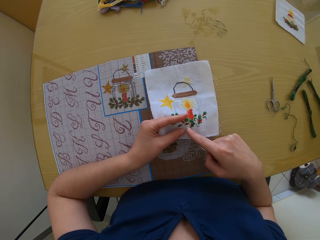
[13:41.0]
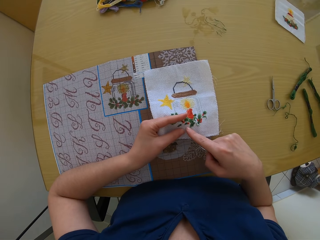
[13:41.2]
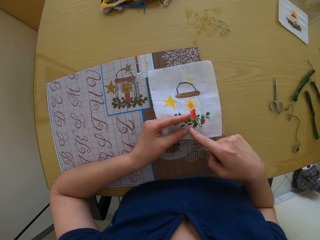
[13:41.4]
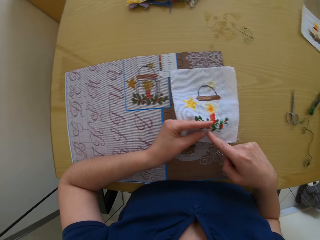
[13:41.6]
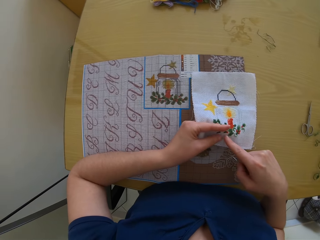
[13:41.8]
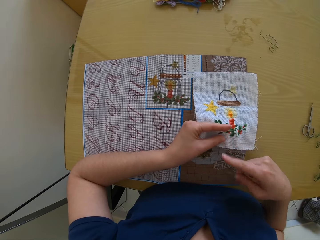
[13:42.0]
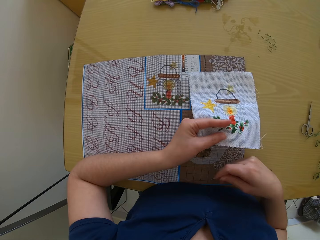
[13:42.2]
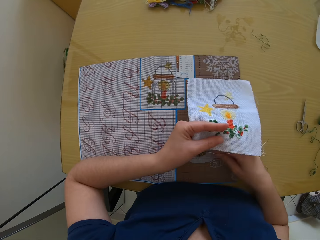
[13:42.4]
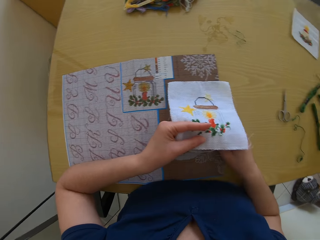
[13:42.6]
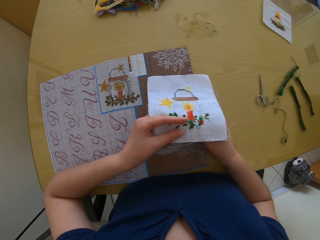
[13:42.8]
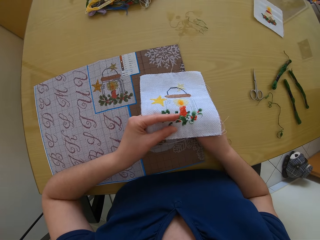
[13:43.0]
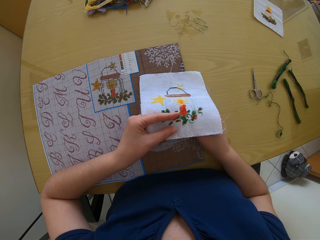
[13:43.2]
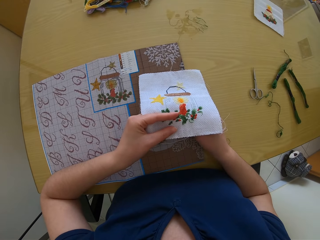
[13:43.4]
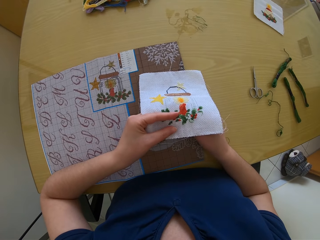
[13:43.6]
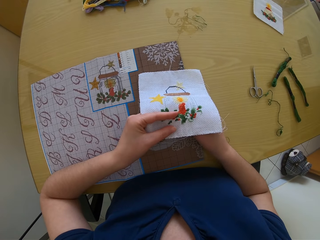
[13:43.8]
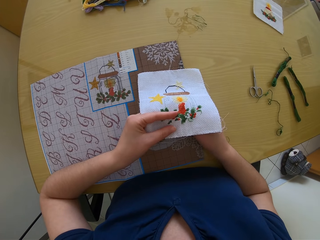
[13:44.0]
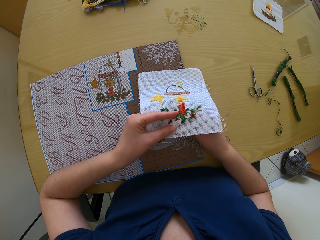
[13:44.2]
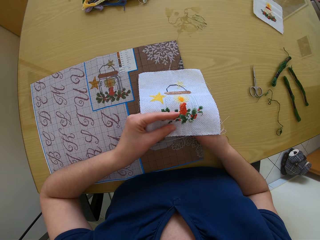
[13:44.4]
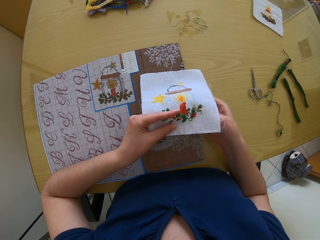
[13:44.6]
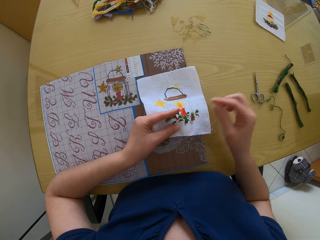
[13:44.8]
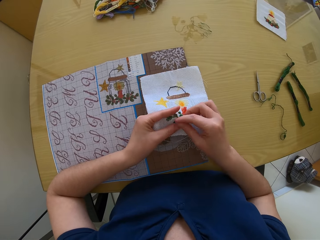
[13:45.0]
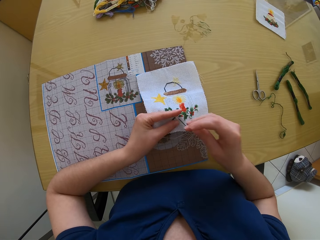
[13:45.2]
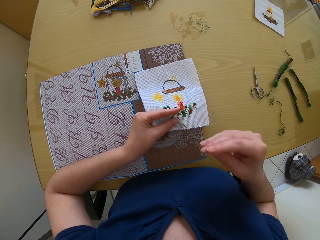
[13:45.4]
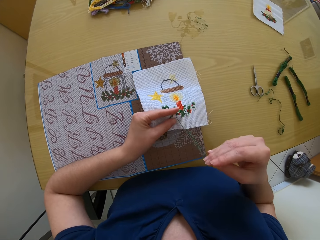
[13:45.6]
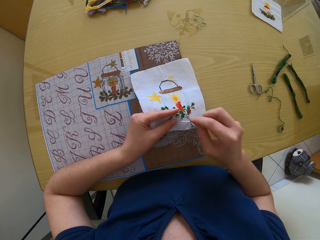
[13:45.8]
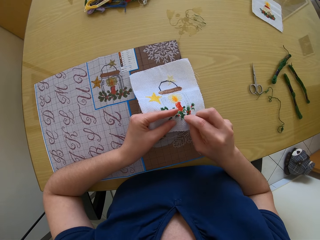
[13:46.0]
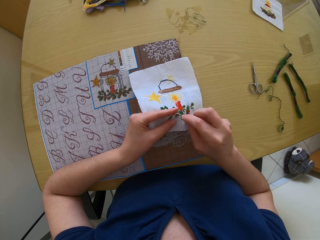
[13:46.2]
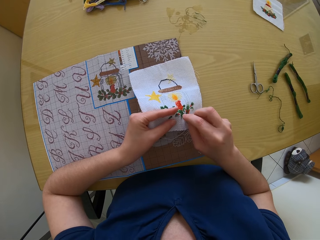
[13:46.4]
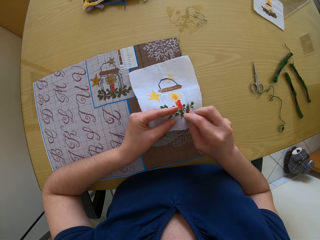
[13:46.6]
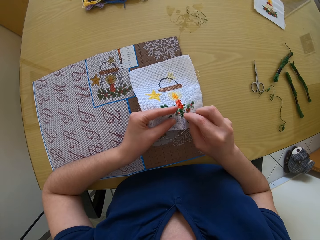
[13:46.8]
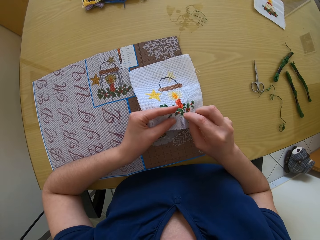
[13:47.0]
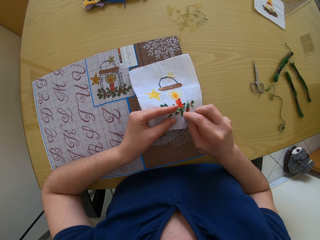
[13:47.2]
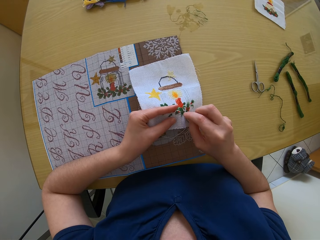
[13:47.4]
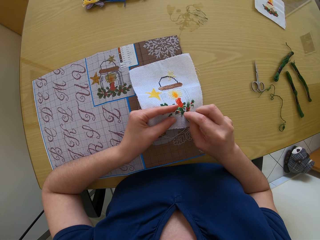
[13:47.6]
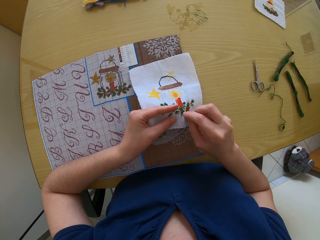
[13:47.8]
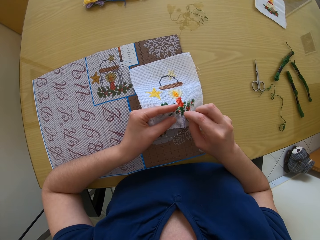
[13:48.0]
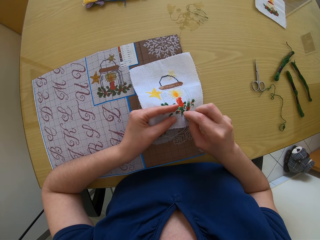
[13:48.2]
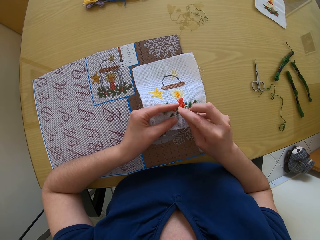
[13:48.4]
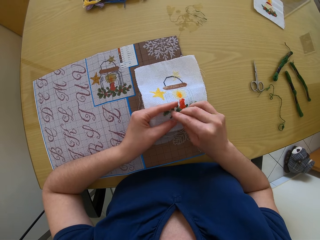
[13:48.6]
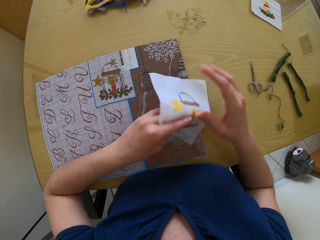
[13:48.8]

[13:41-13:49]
The camera wearer embroiders the fabric with the needle in her right hand.

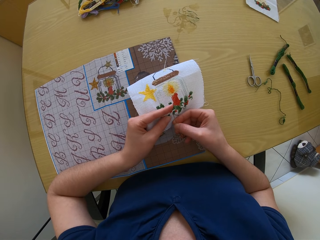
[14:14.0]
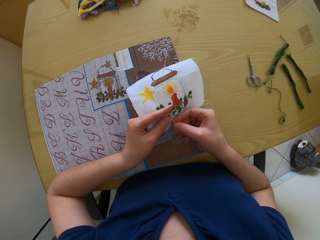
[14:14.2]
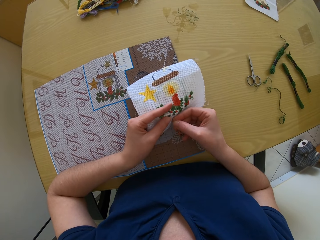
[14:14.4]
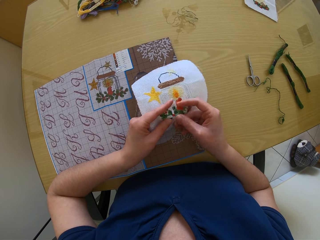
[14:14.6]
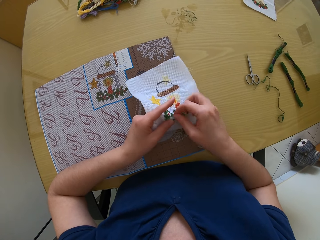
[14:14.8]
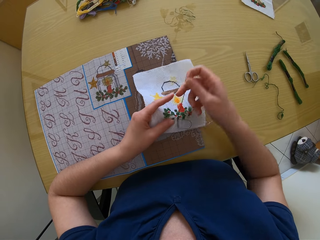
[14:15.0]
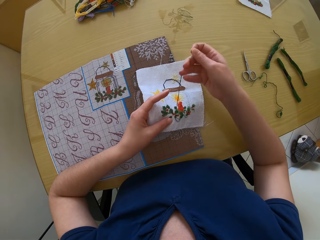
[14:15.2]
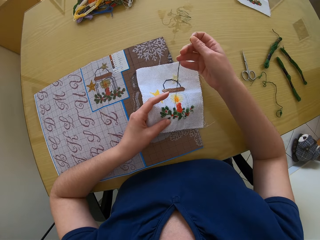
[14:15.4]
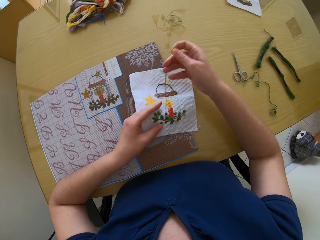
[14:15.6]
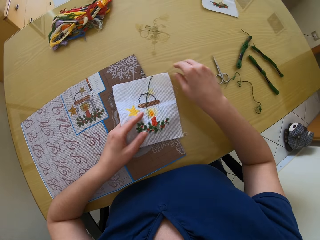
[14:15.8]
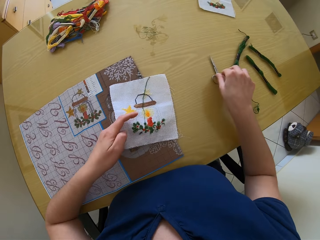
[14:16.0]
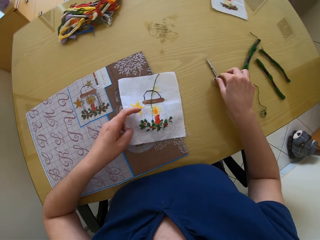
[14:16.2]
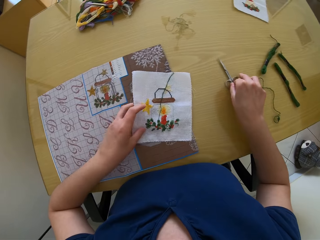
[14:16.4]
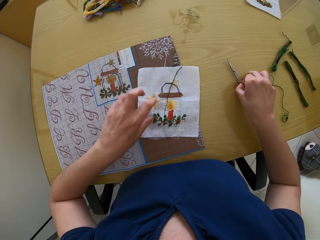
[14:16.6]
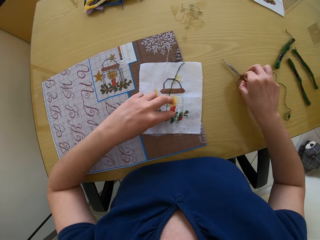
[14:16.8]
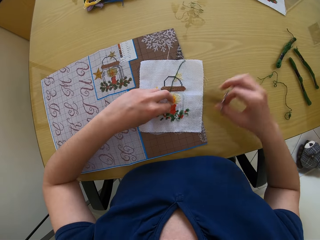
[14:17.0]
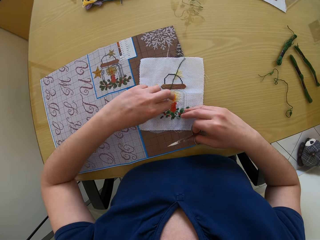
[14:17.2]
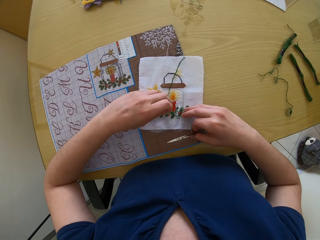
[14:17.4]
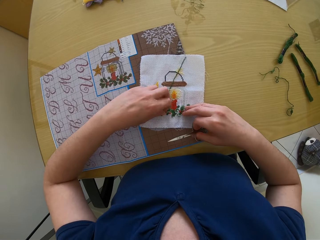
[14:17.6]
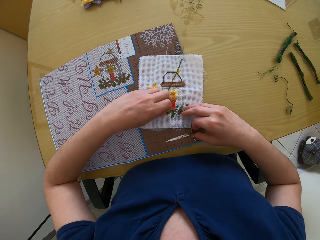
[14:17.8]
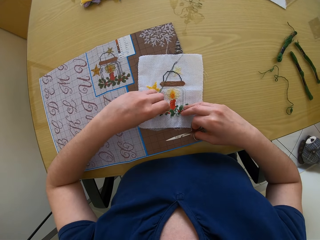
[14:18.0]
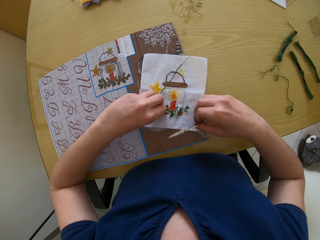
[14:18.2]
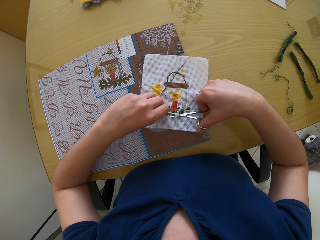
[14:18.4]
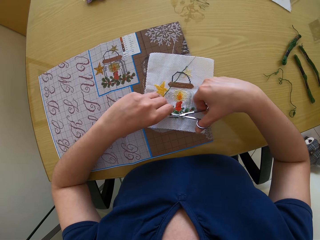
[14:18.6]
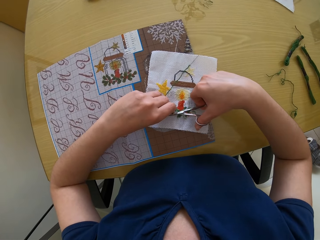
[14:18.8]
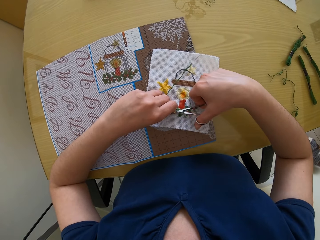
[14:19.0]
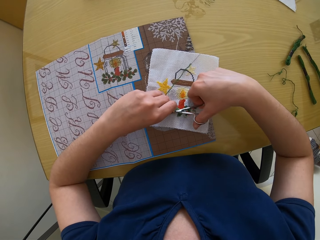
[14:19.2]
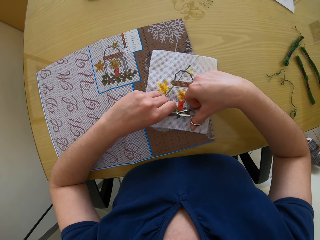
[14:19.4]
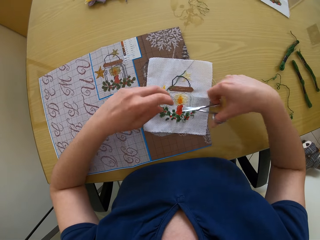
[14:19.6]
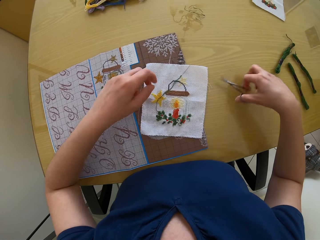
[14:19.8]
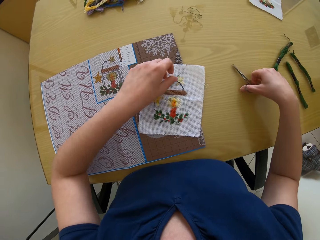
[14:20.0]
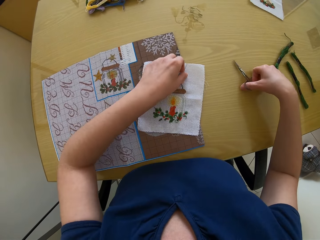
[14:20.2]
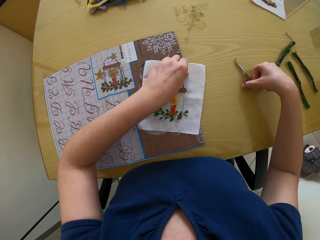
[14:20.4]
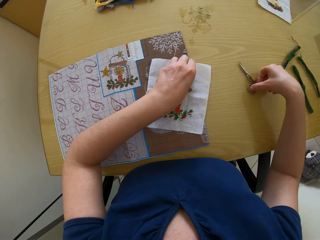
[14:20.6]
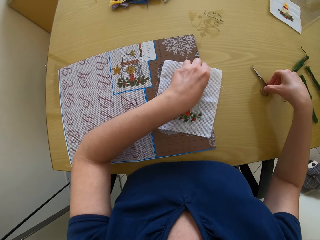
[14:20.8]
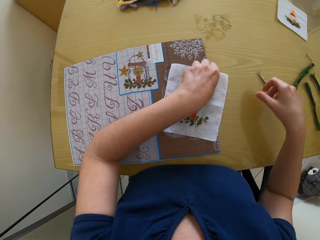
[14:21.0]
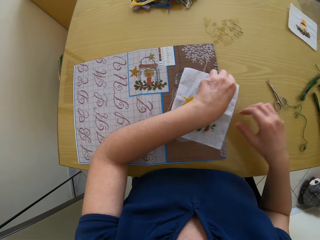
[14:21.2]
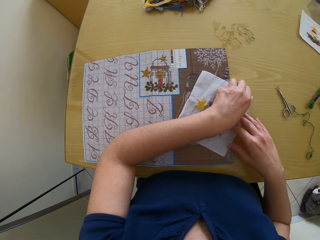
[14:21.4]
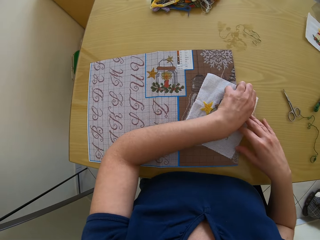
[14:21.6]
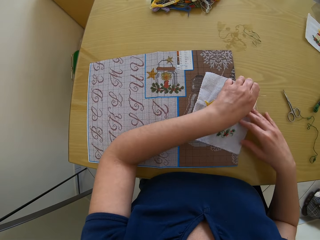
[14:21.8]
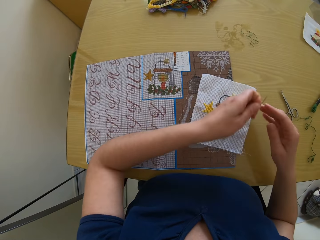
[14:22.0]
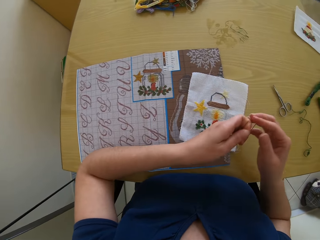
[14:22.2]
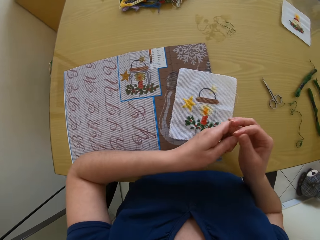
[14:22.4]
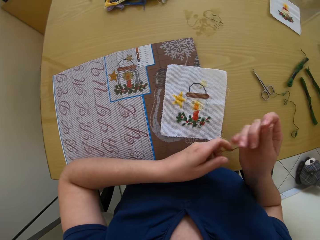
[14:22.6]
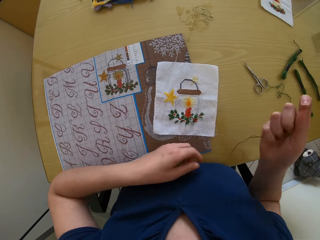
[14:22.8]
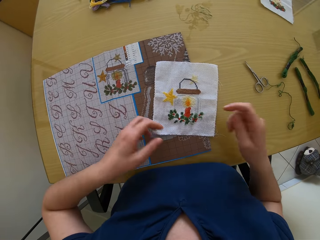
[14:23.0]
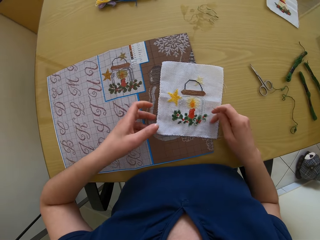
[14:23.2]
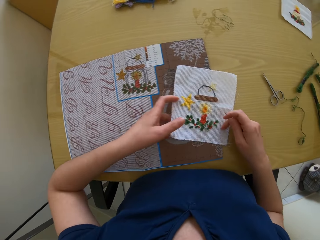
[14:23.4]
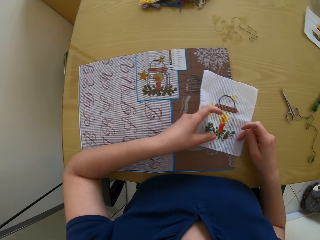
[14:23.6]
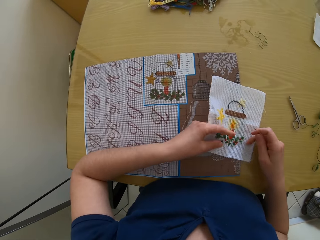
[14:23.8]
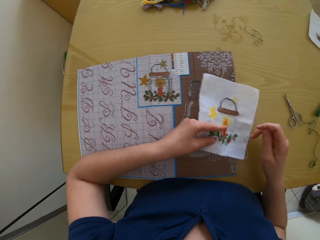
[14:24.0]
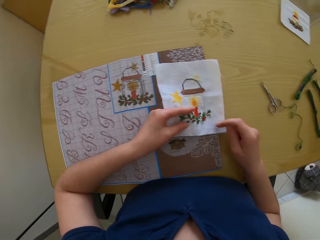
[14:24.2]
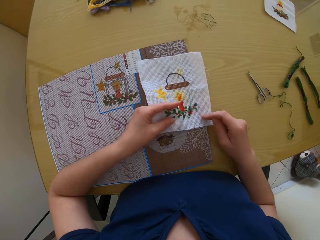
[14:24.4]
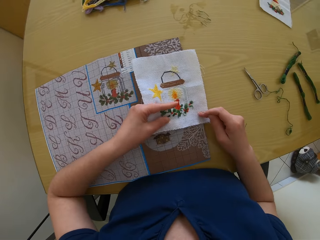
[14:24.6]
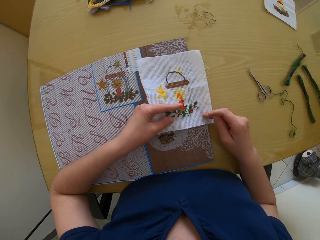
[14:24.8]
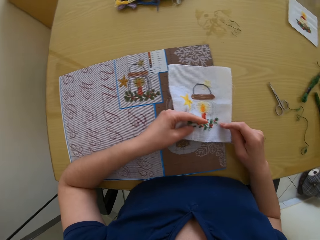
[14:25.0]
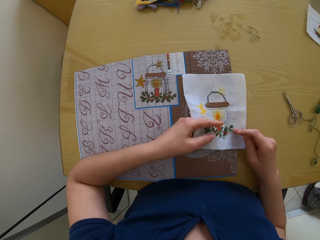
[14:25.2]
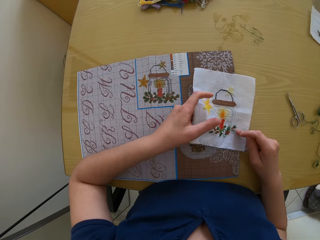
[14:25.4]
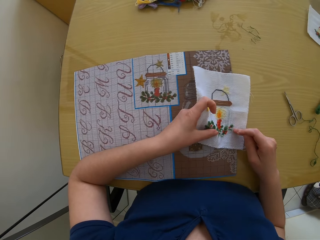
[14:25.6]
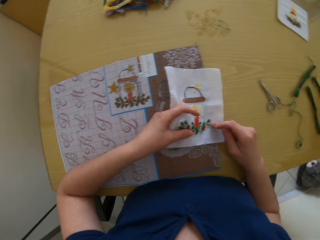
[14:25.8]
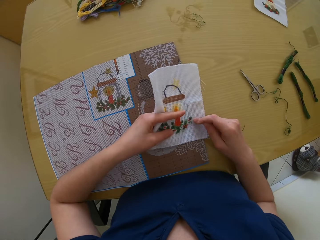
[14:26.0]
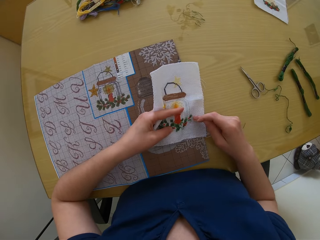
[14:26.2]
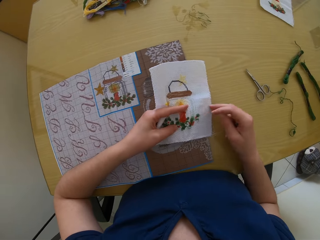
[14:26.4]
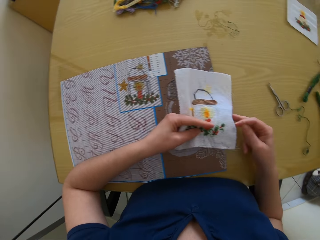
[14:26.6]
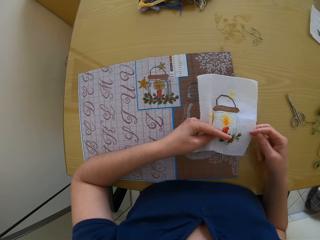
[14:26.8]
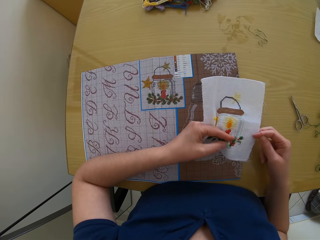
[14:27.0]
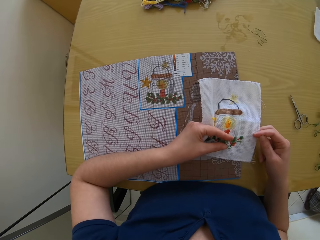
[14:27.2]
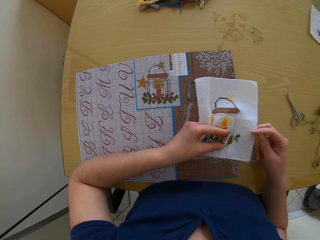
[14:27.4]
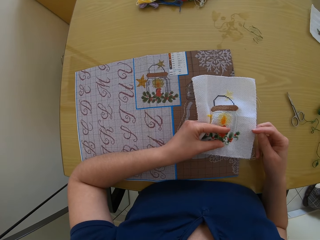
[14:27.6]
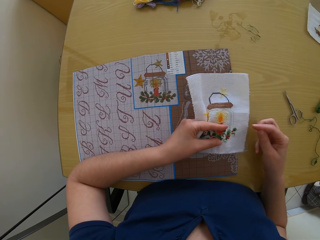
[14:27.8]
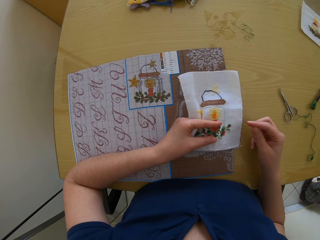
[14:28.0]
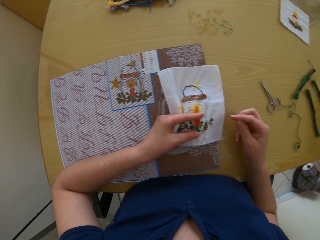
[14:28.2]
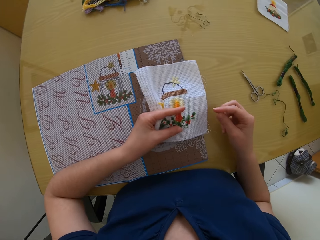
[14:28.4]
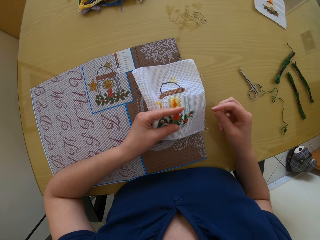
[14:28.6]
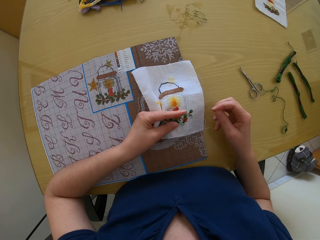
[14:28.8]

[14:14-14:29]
The camera wearer drops the needle and thread on the table. She picks a pair of scissors from the table with her right hand. She lifts the thread on the piece of cloth with her left hand. She cuts the thread with the pair of scissors in her right hand. She picks the needle and thread from the table with her left hand. She drops the pair of scissors in her right hand on the table. She passes the needle and thread to her right hand. She lifts the piece of cloth from the table with her left hand.
